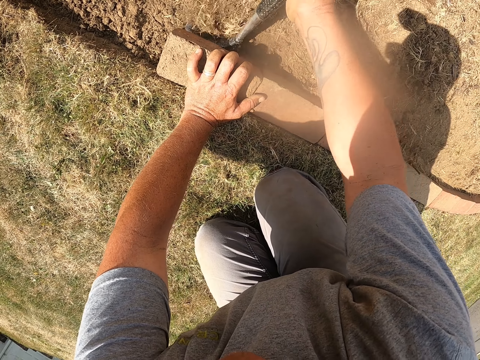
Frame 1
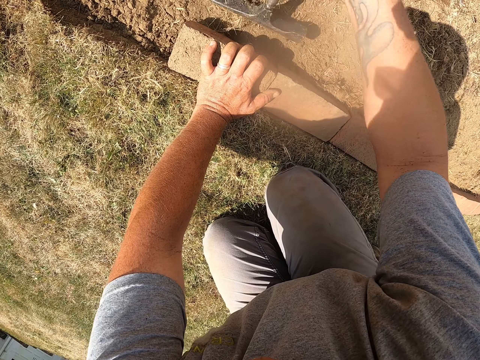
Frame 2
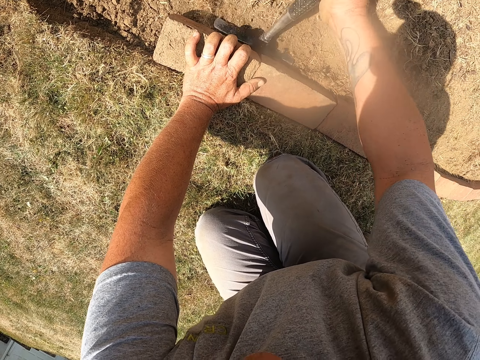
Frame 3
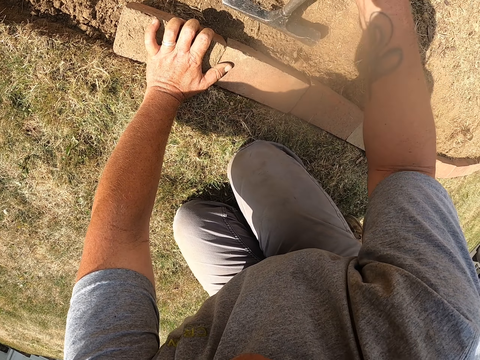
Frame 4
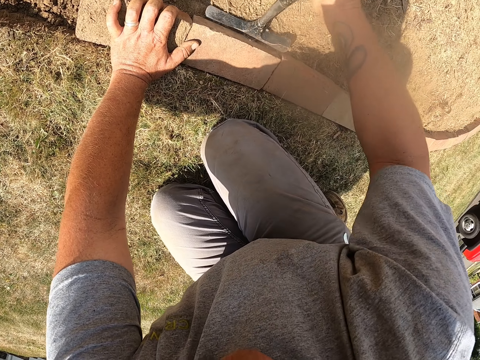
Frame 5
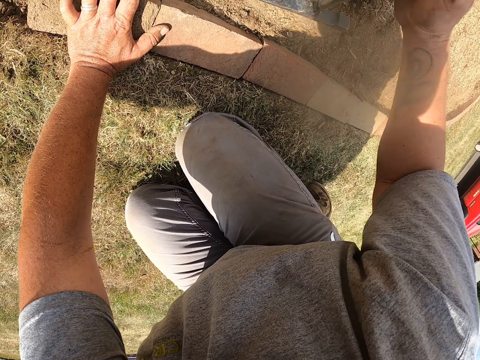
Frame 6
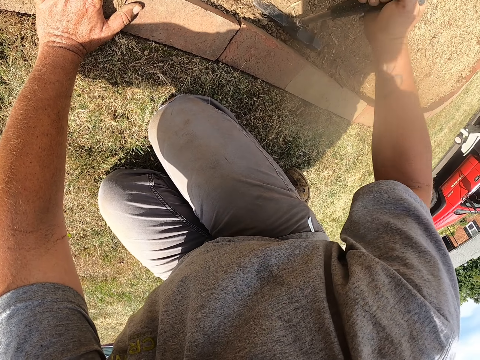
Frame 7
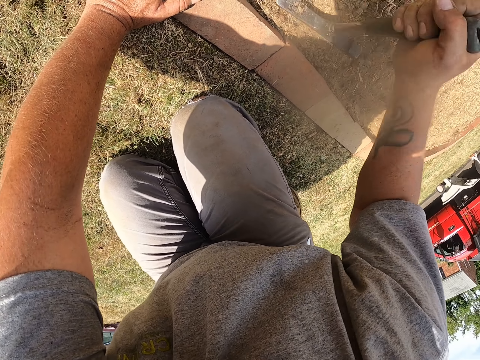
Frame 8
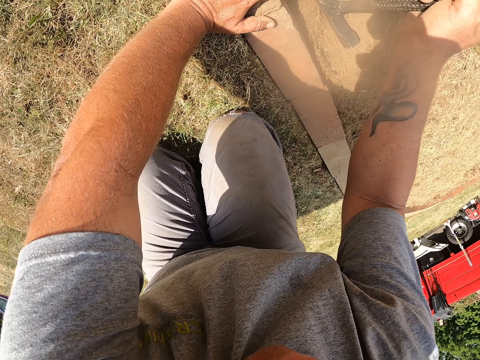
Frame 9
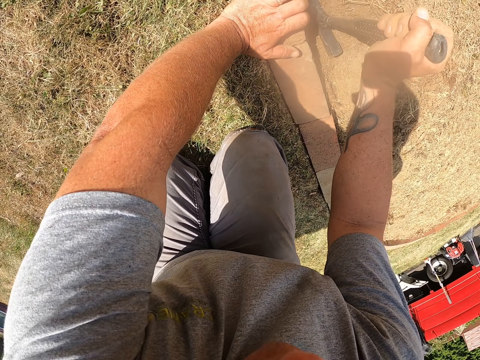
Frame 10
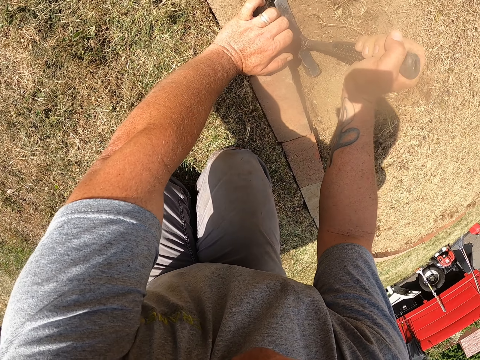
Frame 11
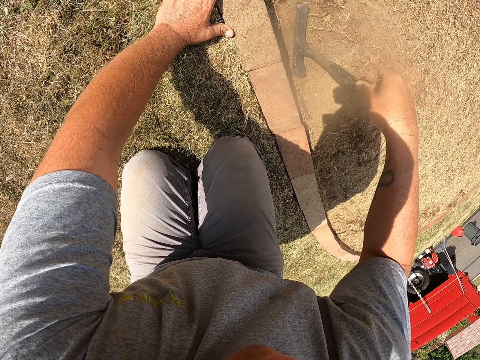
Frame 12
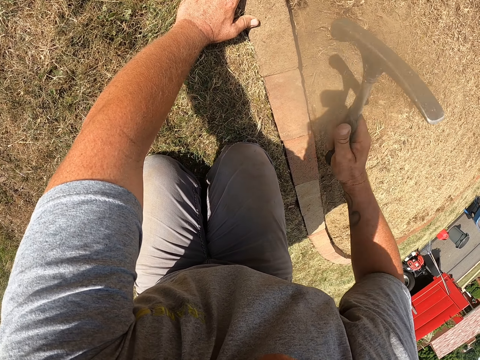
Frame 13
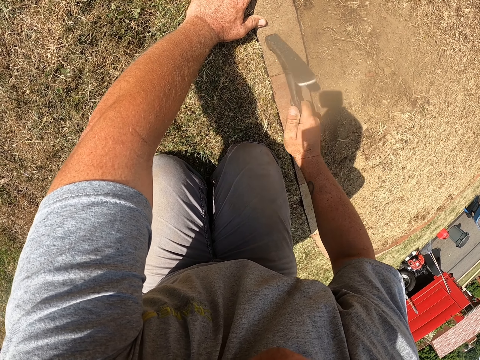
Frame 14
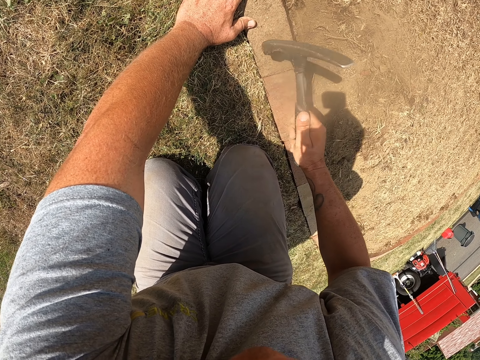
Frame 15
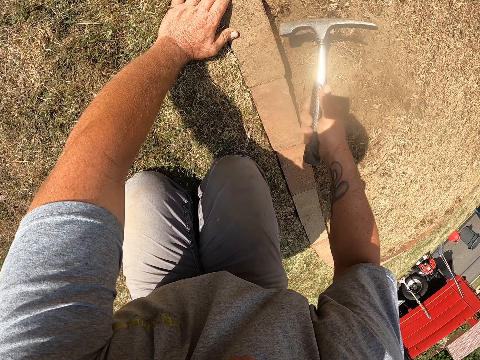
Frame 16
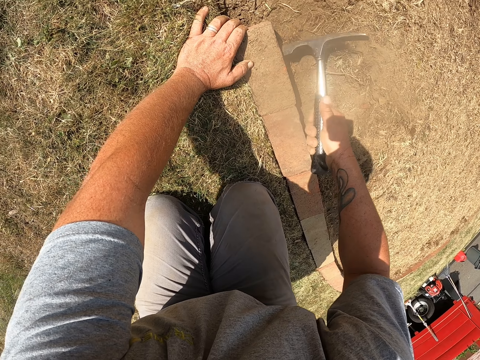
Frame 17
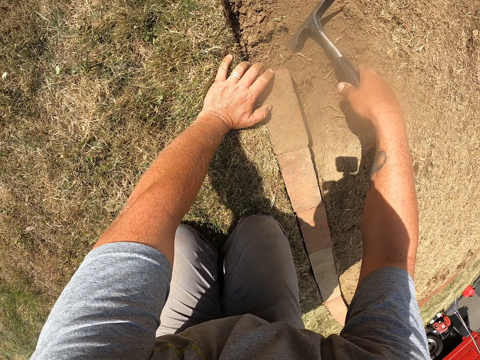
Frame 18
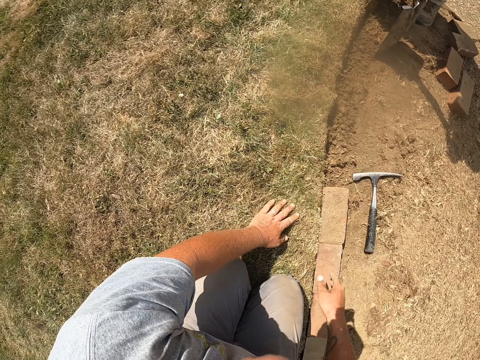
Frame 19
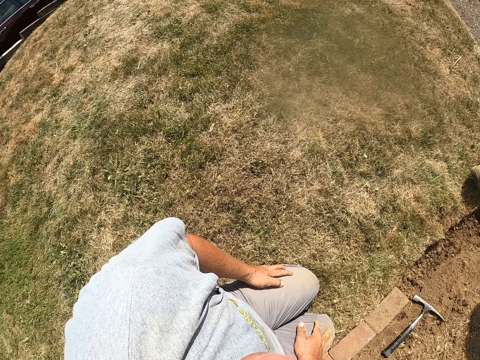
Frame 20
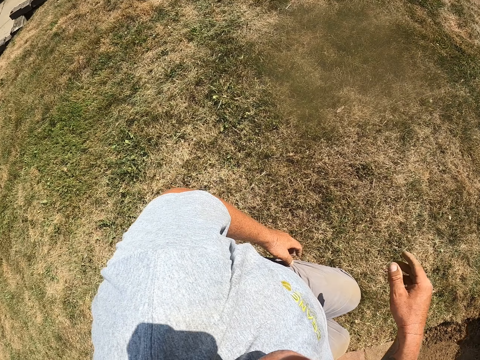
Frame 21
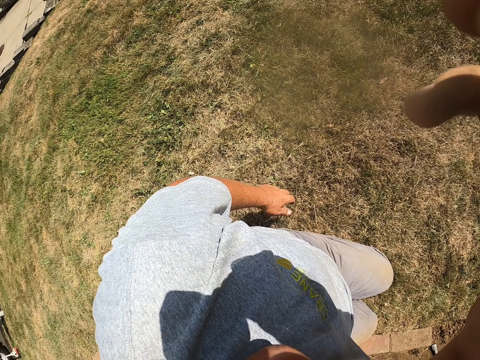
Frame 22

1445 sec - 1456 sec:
The camera wearer turns the hammer. He hits the ground with the hammer. He hits the brick with the hammer. He hits the soil with the hammer. He presses the rocks with his hand. He hits the brick with the hammer. He drops the hammer on the ground. He turns around. He wipes his hands on his trousers. He lifts his hand.
